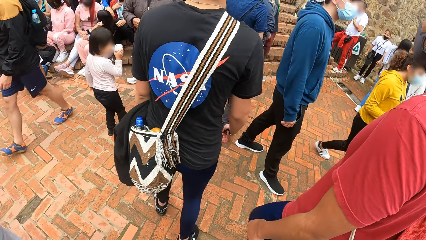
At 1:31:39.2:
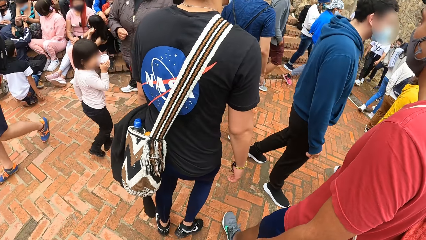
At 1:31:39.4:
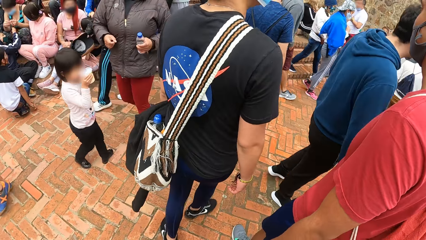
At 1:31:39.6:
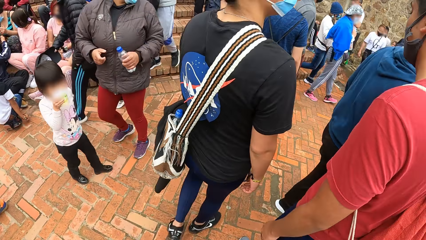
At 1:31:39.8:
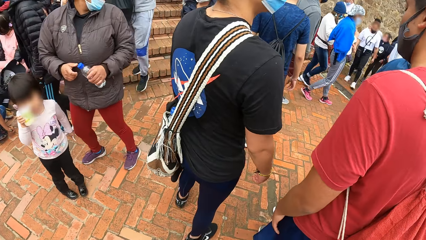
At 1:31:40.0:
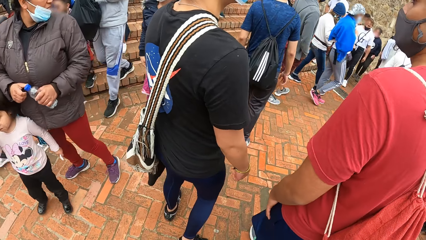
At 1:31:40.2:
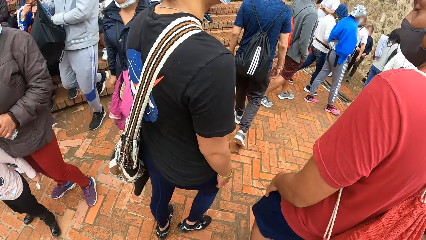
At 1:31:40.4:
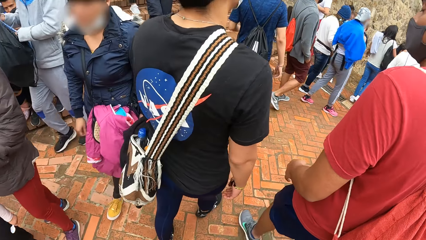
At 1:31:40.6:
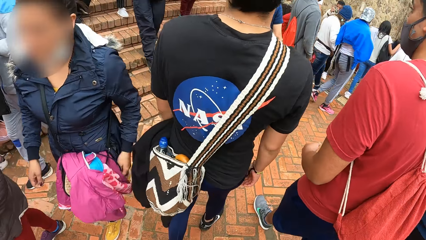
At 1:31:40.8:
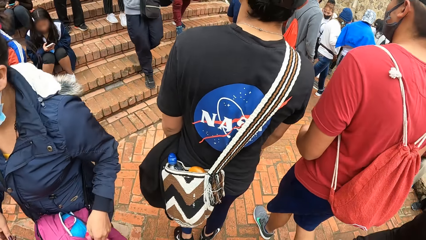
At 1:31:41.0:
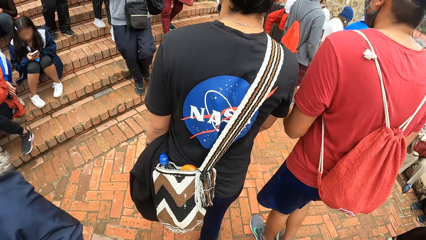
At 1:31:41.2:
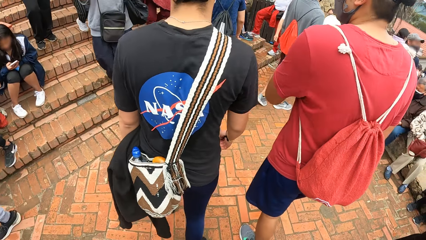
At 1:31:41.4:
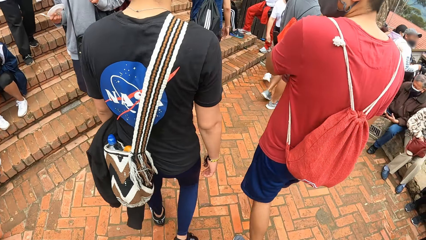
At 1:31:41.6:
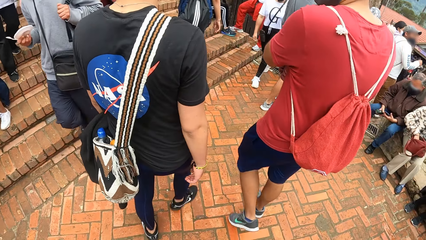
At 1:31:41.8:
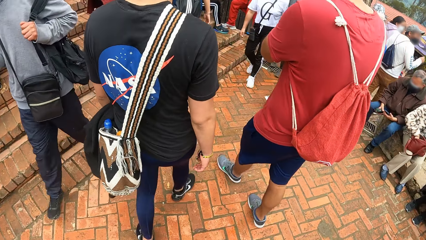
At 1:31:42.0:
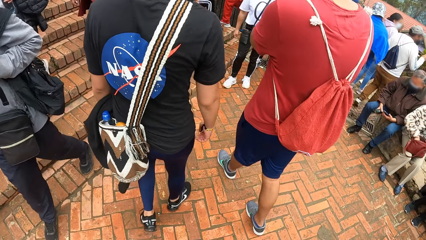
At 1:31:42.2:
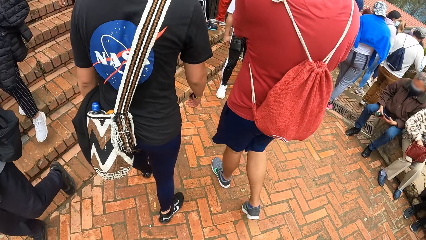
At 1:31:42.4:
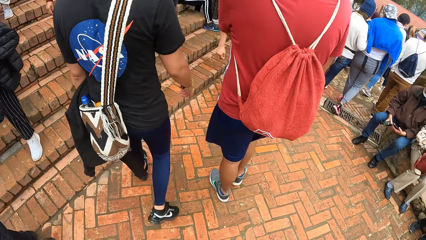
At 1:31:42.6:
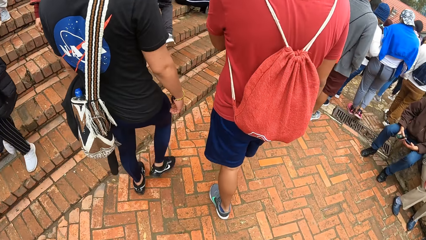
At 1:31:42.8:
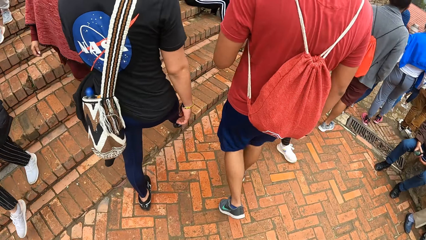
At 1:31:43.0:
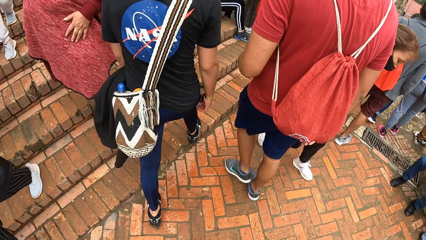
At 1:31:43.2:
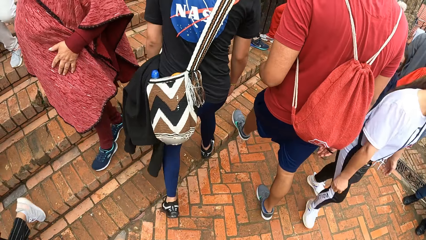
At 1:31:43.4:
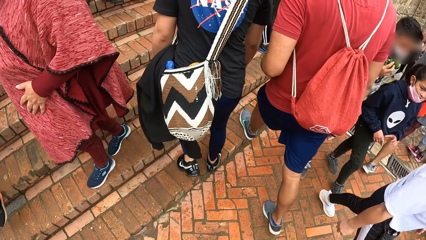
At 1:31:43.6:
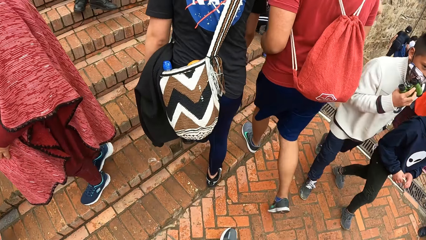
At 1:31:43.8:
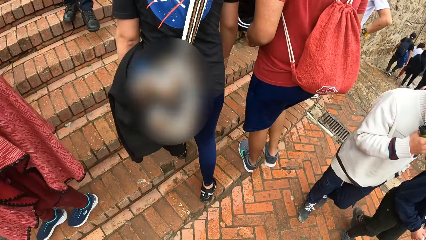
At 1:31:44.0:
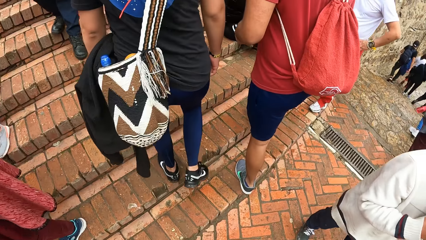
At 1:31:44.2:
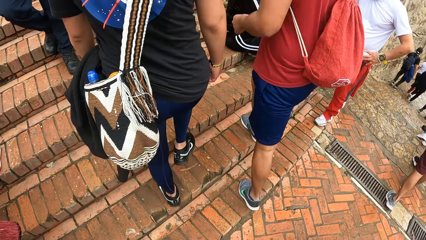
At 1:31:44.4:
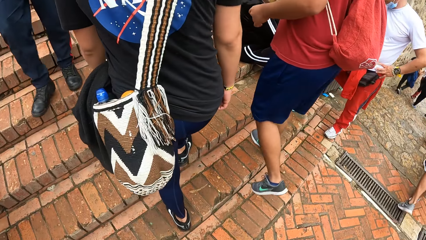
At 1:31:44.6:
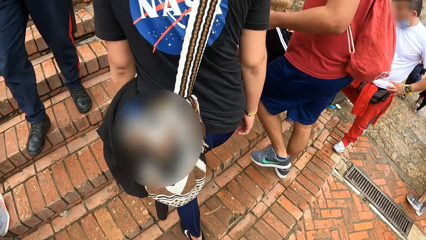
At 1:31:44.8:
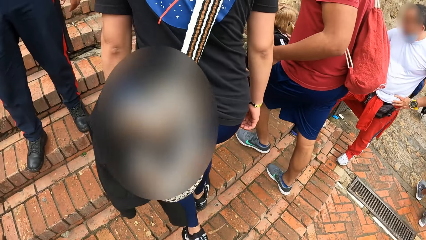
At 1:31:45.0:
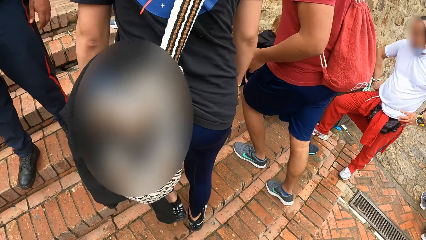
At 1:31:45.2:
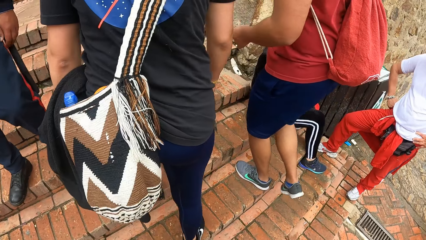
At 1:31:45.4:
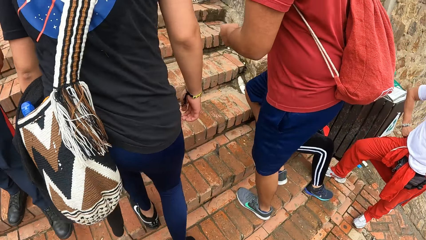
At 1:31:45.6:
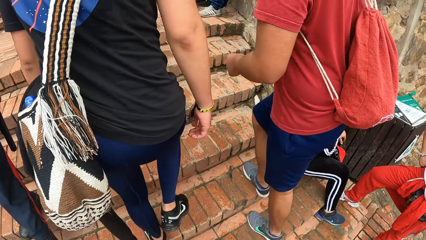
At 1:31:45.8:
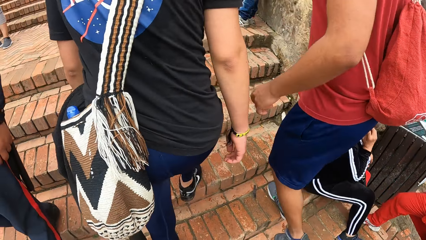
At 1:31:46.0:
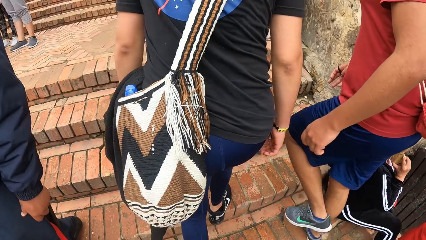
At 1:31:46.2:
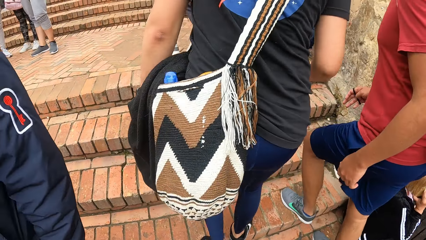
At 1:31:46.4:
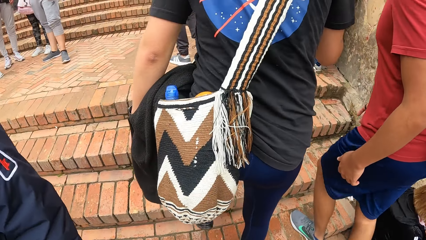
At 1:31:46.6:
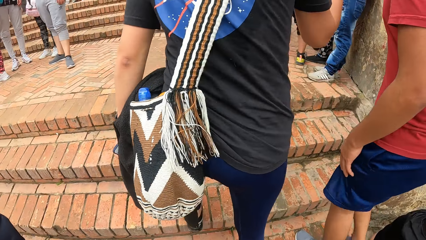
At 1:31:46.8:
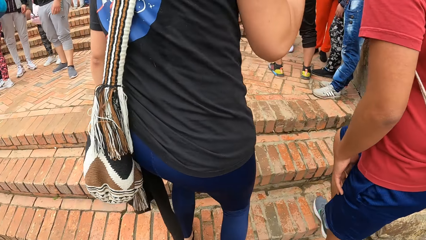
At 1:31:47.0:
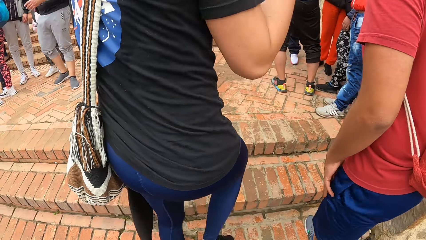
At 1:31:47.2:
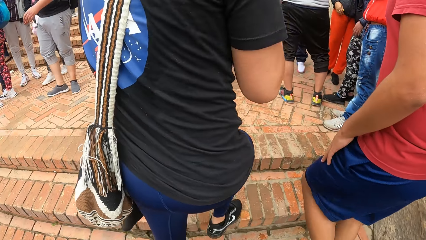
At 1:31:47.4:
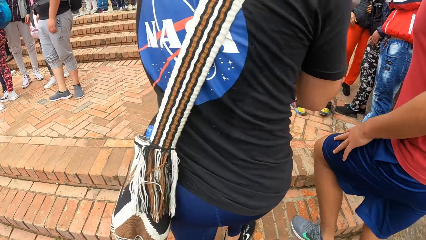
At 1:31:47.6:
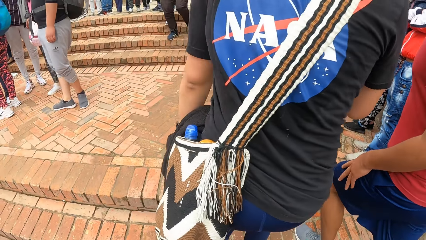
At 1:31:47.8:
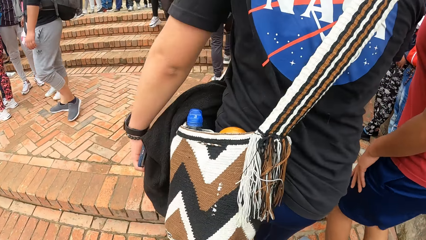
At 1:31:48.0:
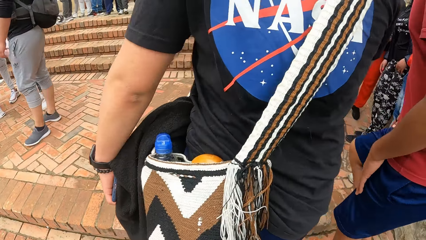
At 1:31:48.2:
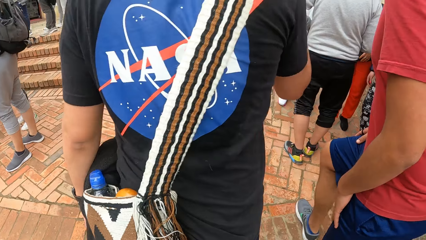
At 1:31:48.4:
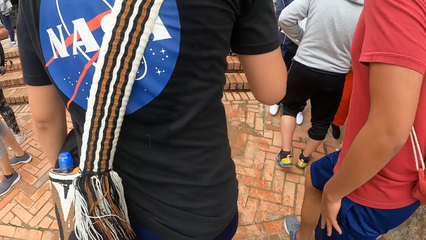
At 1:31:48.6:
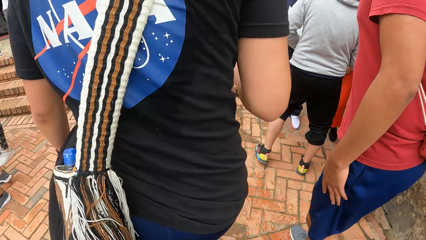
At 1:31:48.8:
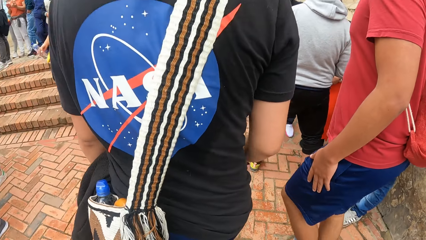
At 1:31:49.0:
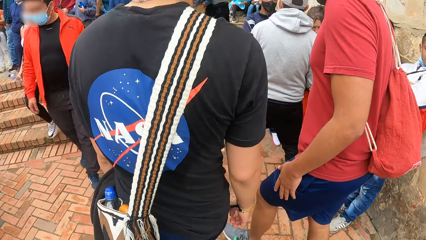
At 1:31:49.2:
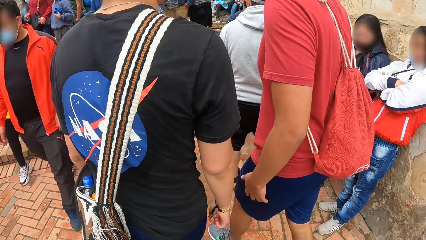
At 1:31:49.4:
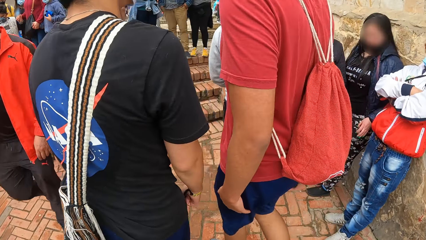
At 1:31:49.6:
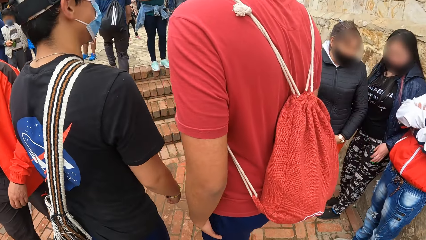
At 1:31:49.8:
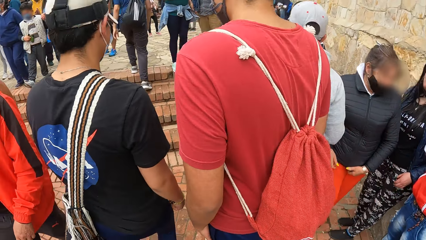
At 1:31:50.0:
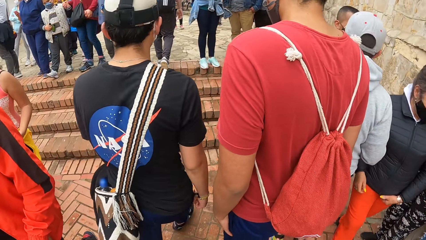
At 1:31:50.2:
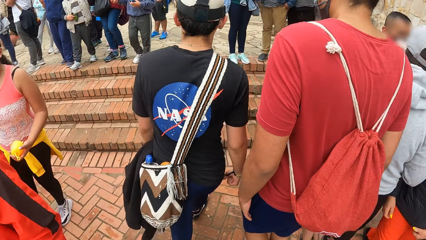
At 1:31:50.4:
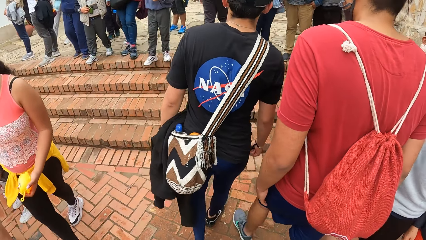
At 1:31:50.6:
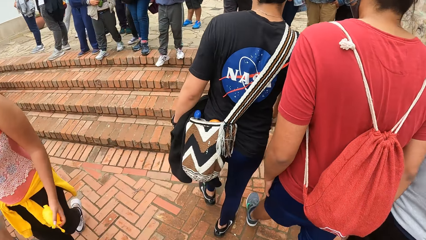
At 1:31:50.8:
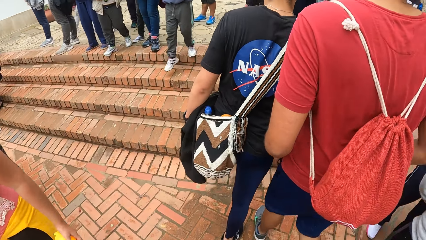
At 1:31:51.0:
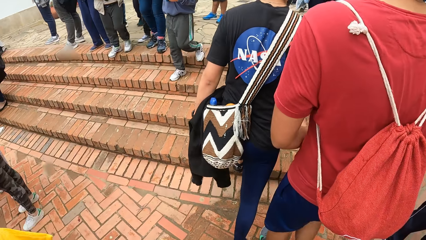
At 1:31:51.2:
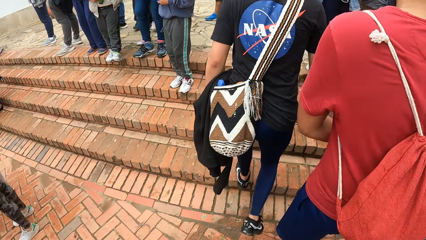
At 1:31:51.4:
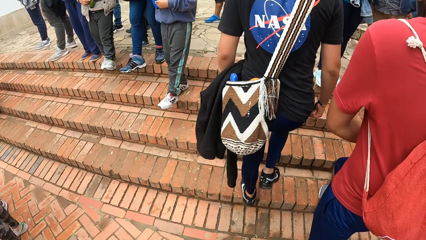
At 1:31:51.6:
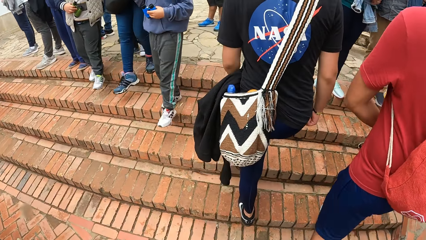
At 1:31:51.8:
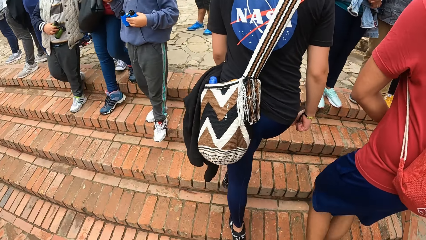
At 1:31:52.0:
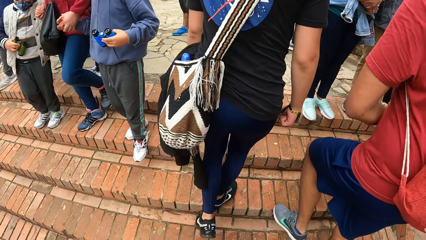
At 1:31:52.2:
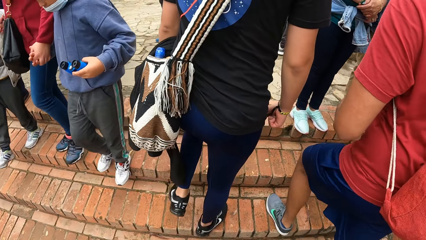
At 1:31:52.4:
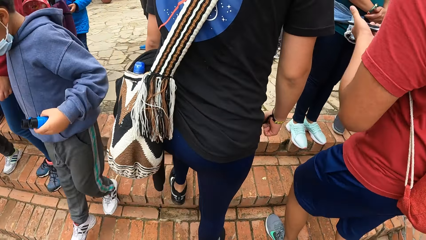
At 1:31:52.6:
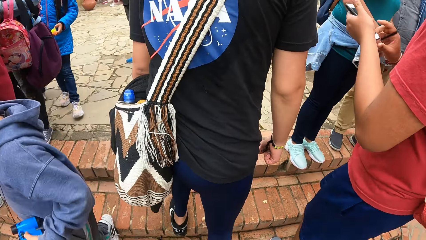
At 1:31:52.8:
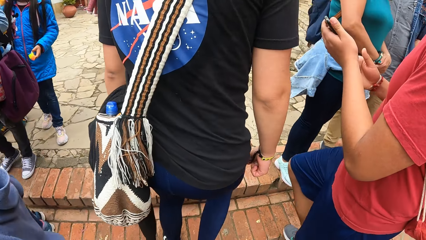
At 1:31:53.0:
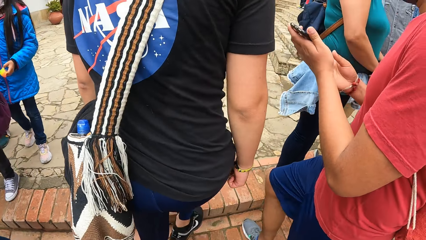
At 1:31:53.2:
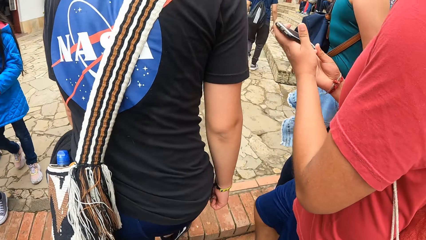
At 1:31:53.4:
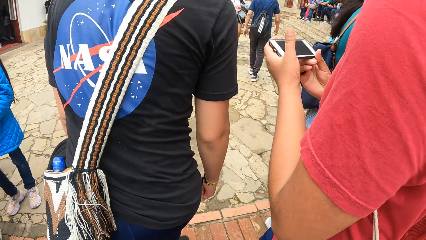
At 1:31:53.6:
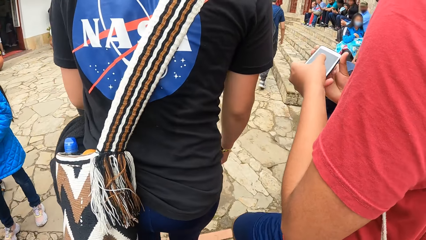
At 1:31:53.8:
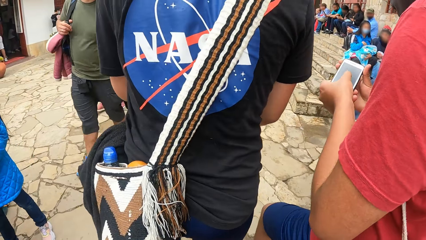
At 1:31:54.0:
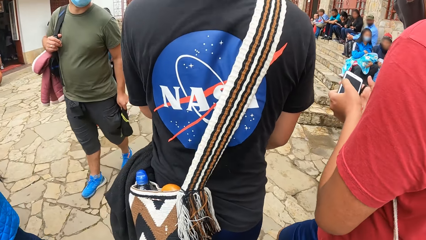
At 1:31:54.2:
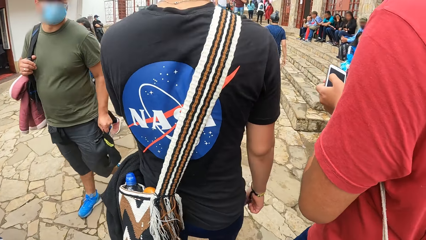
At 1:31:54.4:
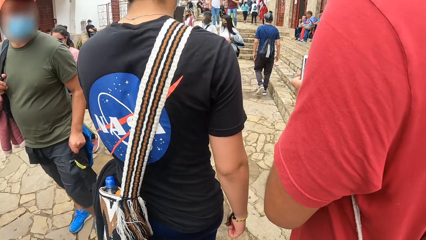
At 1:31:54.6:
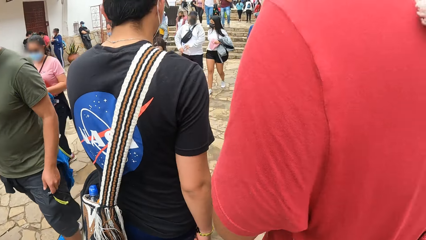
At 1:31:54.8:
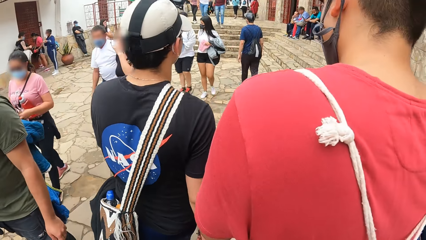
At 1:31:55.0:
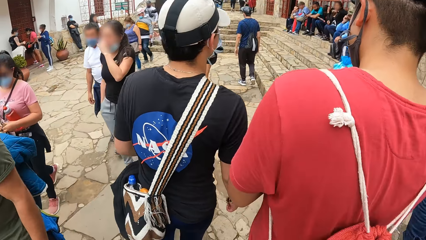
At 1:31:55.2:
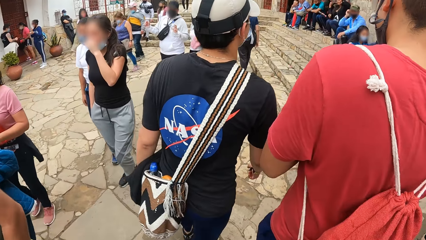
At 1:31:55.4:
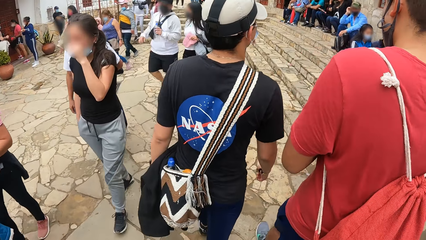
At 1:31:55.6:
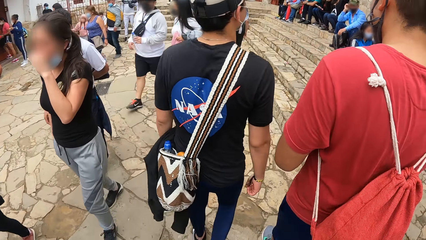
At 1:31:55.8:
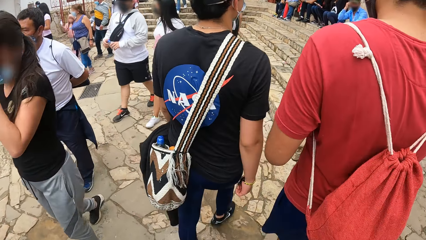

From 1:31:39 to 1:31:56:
A man walks up the stairs. Another man walks up the stairs. The camera wearer walks up the stairs. The first man walks up the stairs. The other man walks up the stairs.
